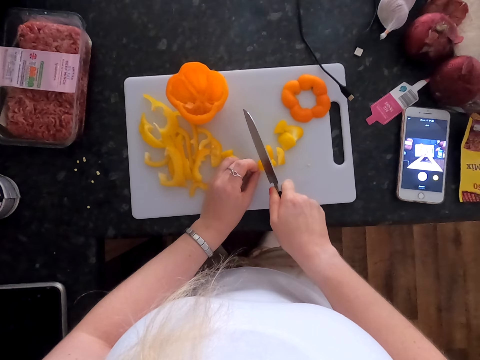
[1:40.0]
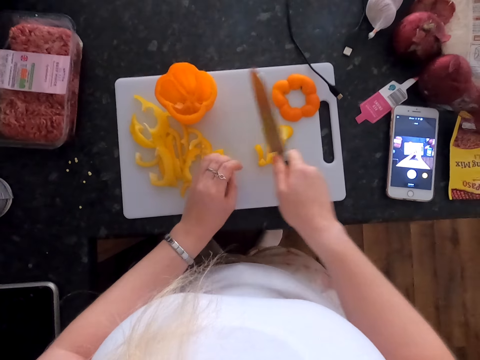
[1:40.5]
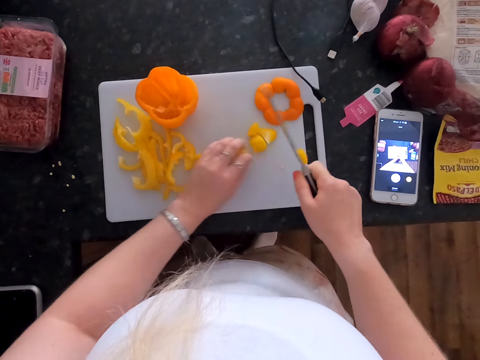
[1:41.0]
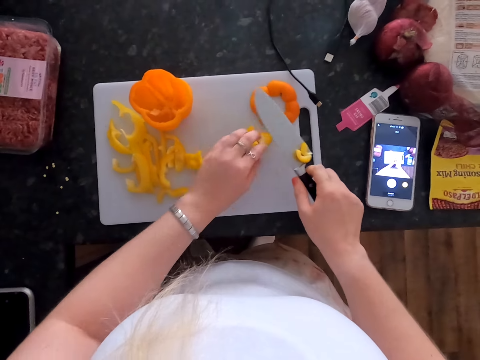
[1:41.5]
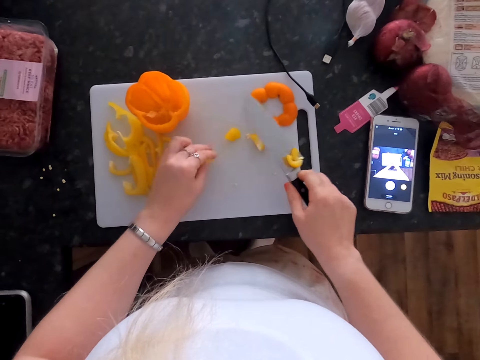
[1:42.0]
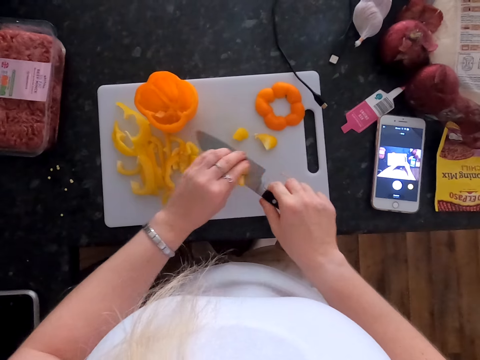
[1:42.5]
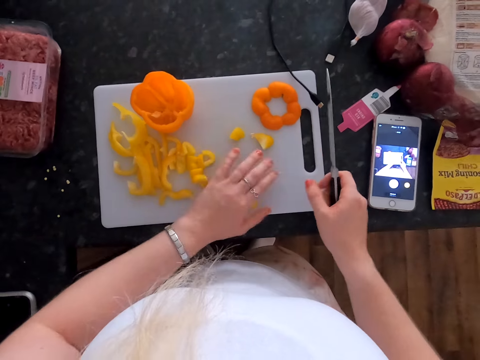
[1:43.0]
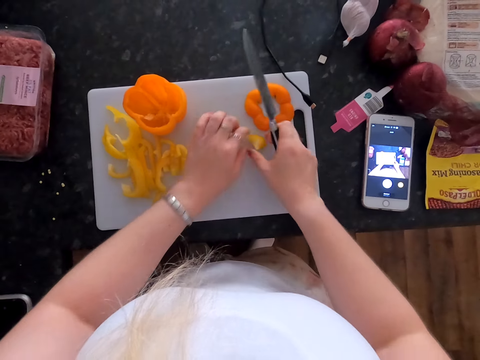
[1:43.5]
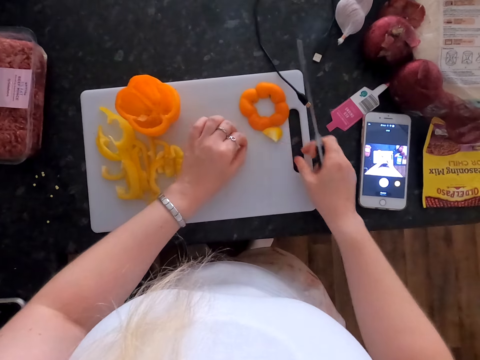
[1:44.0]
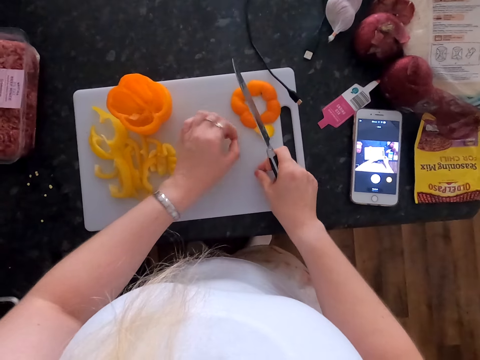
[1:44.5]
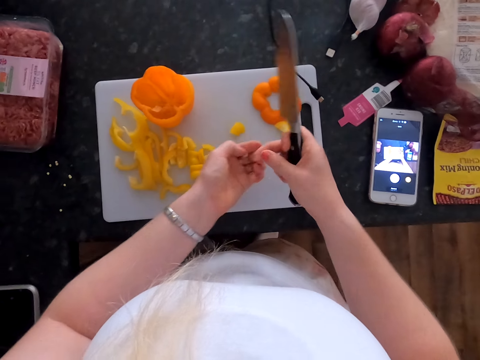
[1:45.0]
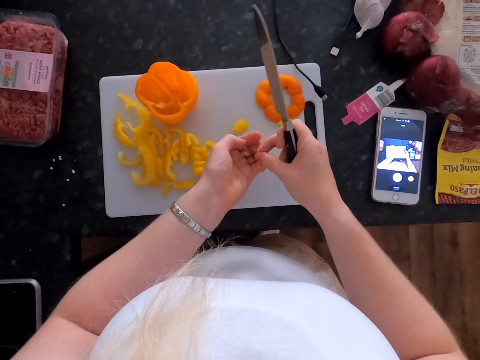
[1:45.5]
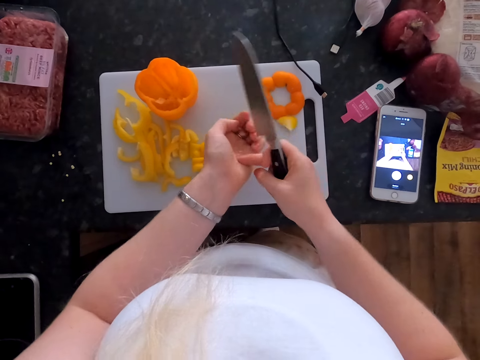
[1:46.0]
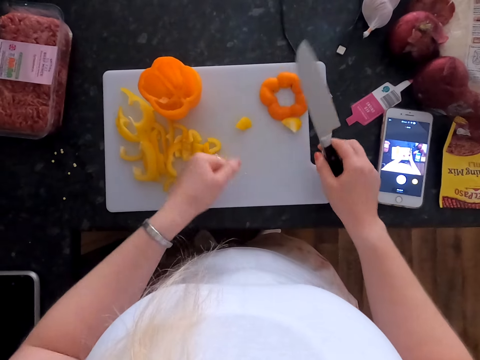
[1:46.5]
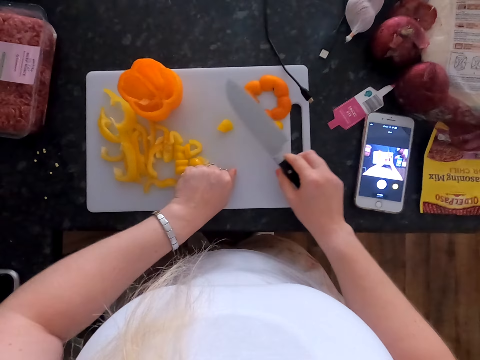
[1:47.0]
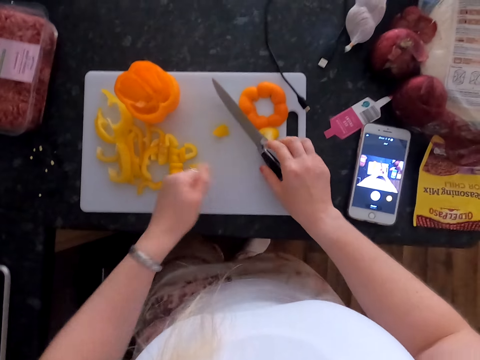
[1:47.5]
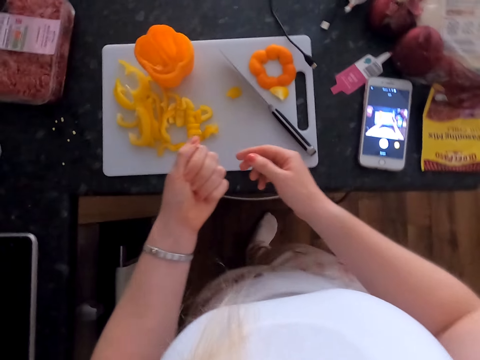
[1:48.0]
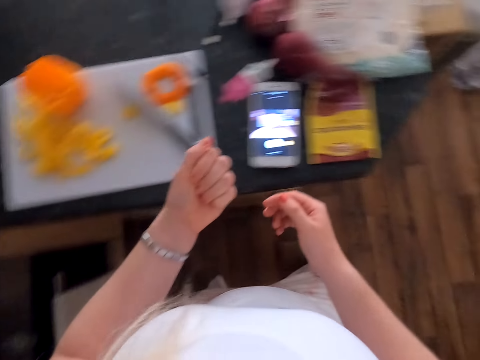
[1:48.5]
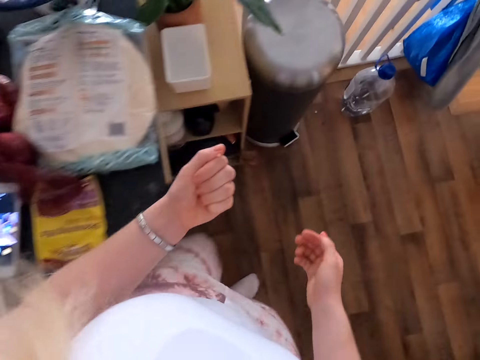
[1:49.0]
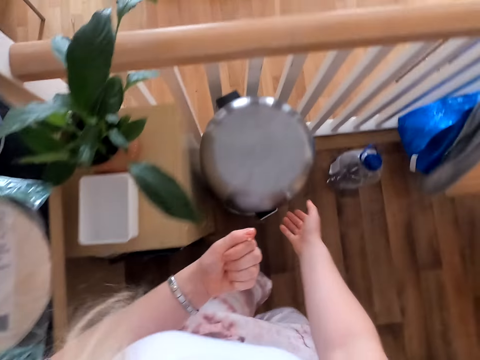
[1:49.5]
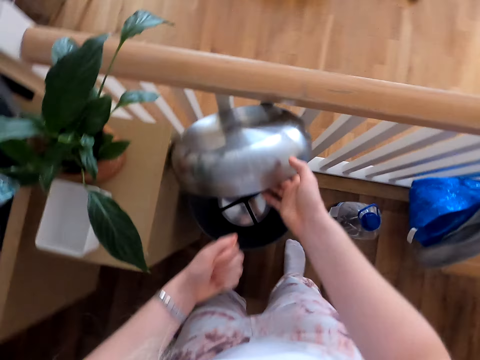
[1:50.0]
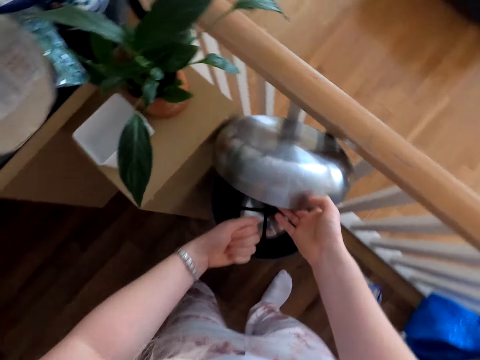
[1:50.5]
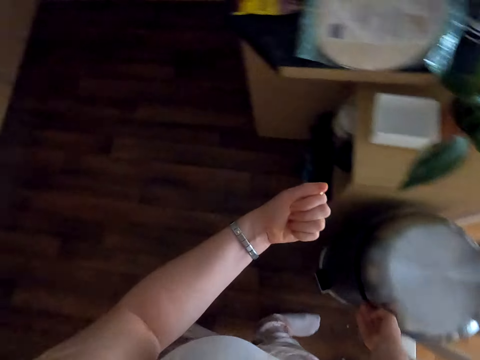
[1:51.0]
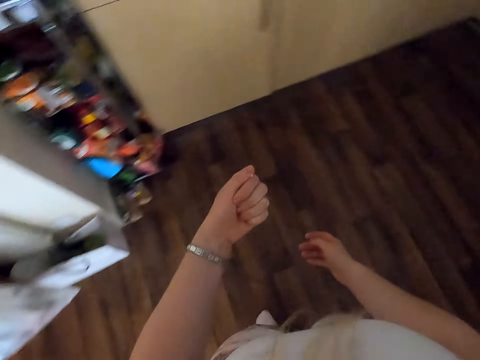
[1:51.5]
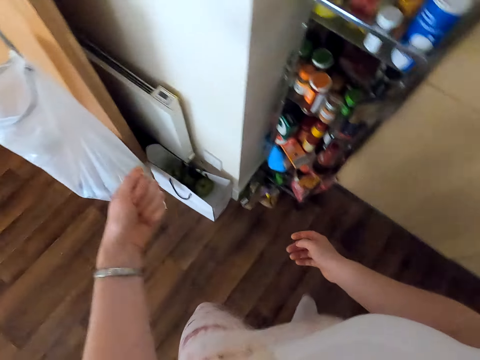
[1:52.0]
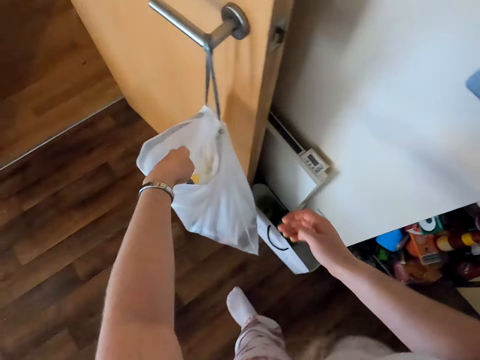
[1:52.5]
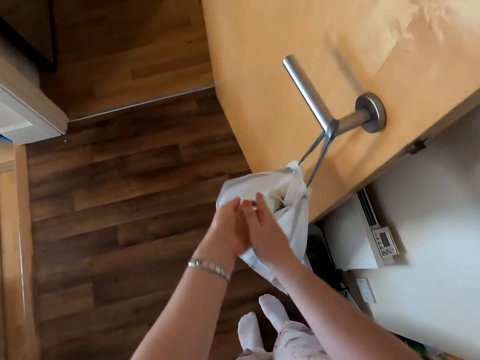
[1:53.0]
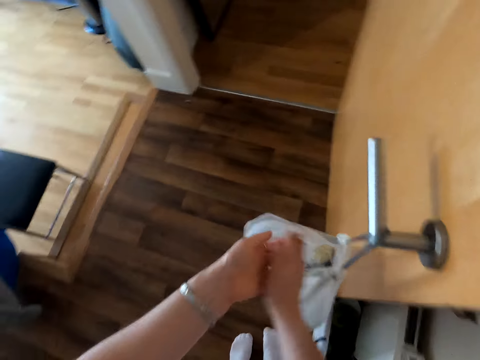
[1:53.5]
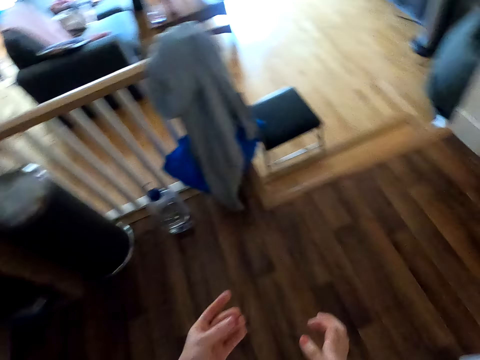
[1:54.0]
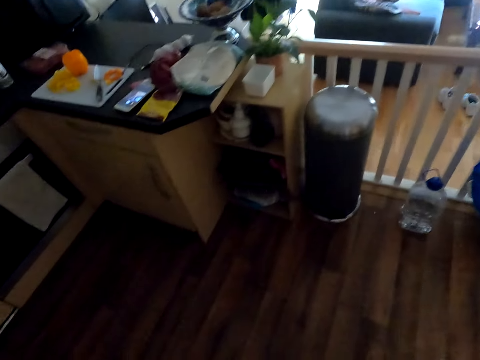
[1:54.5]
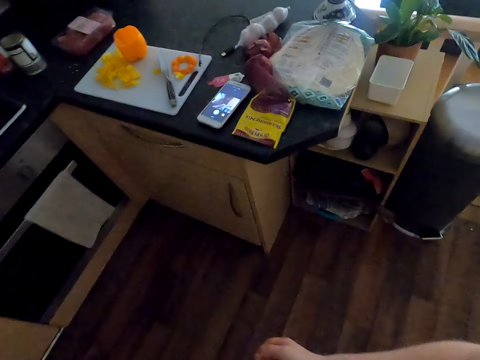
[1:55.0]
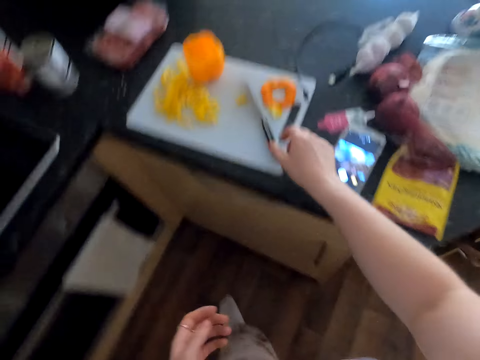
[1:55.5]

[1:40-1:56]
The camera wearer moves the bell peppers. They remove a bell pepper from the knife. They move the bell peppers. They touch the bell peppers. They pick bell pepper particles. They put the bell pepper particles to the other hand. They rub a hand. They pick a bell pepper particle. They drop the knife. They move around. They open the trash can. They move the bell pepper particles to the can. They move around. They put the dirt into the dirt bag. They rub the hands. They move around.

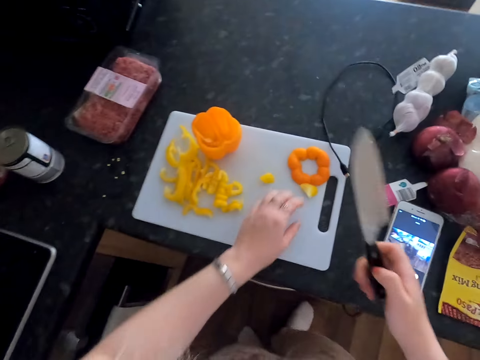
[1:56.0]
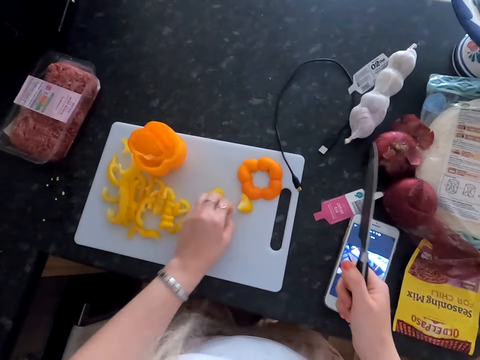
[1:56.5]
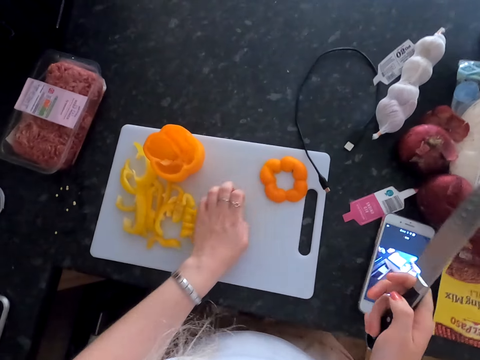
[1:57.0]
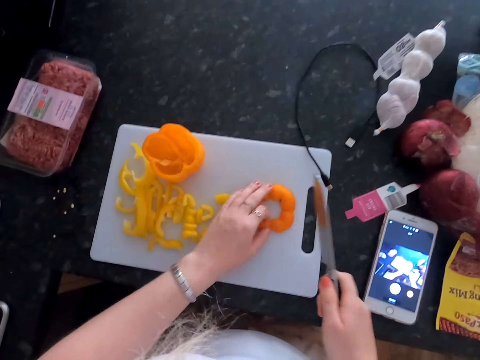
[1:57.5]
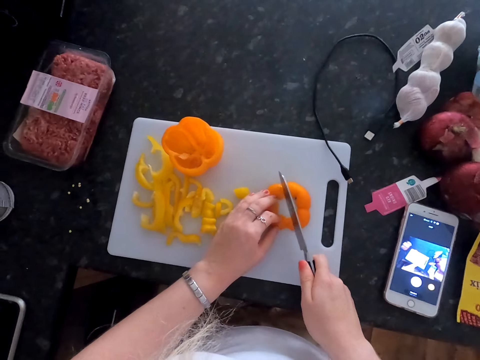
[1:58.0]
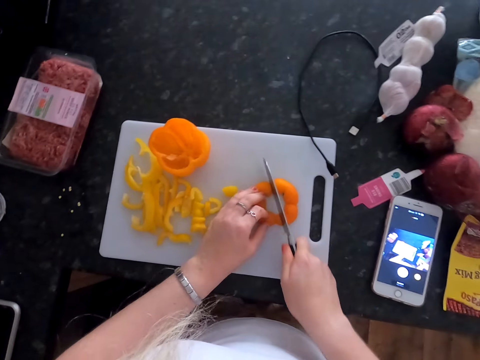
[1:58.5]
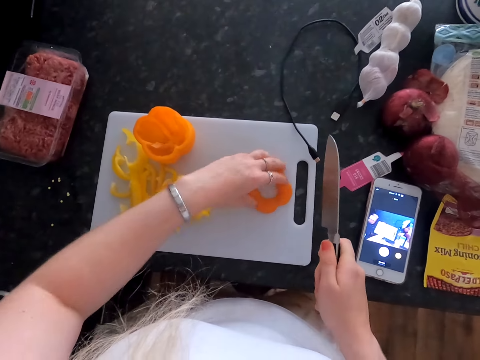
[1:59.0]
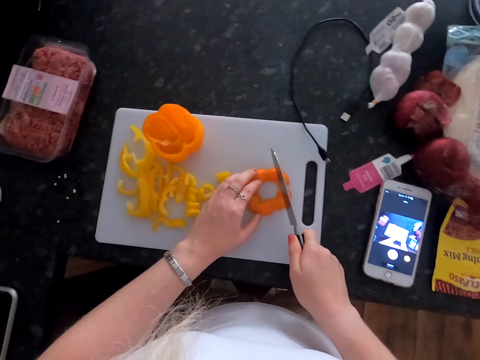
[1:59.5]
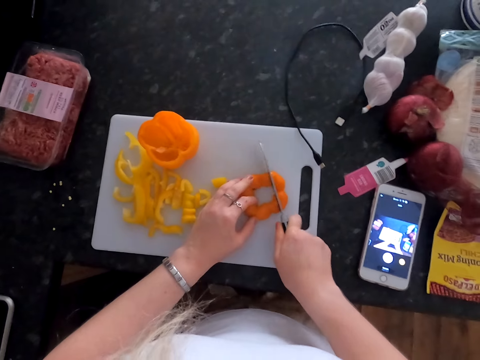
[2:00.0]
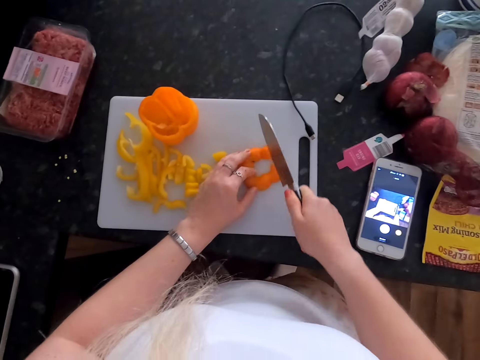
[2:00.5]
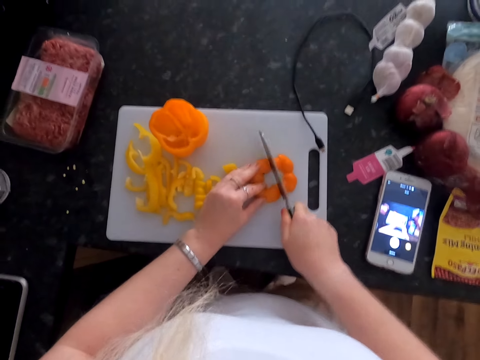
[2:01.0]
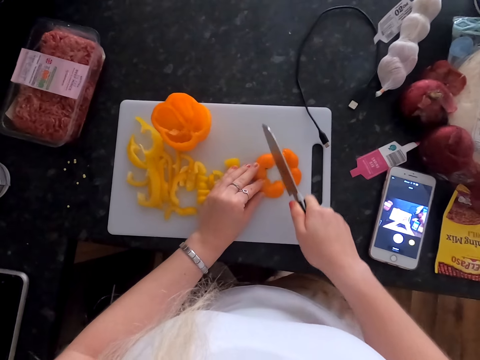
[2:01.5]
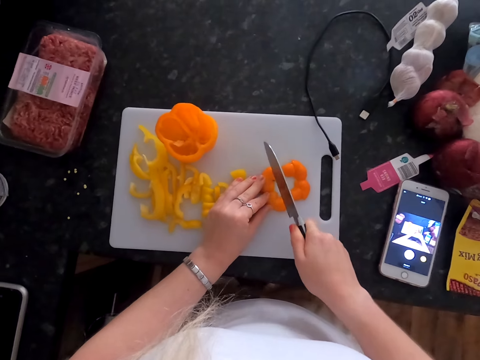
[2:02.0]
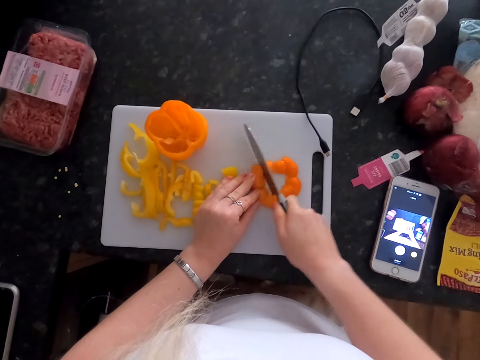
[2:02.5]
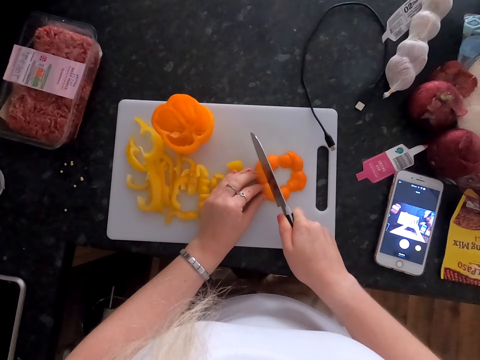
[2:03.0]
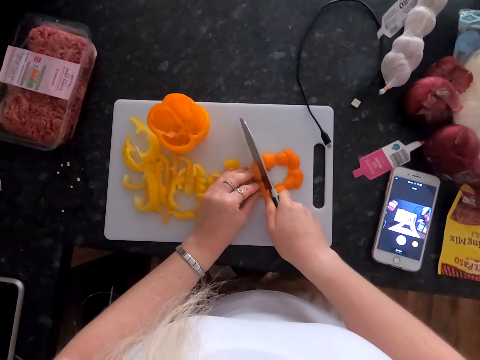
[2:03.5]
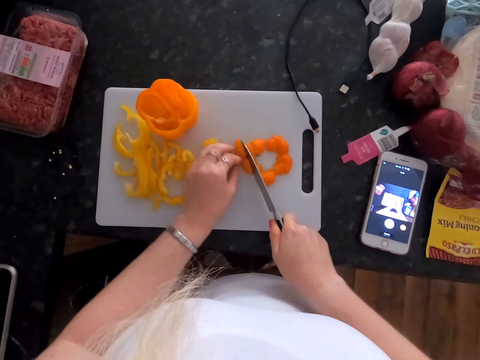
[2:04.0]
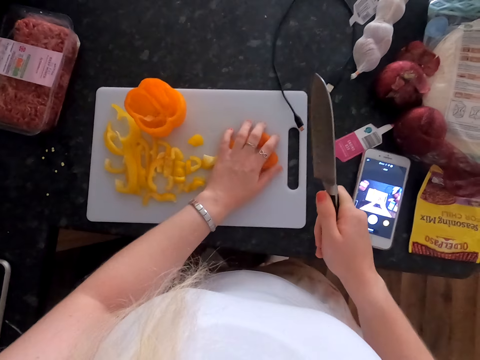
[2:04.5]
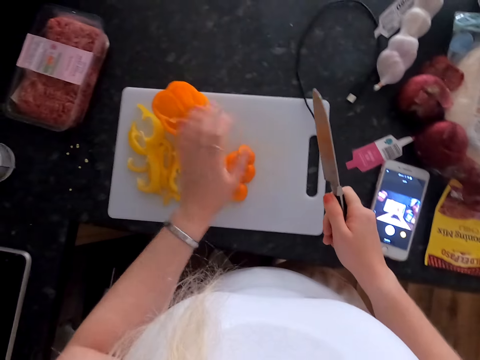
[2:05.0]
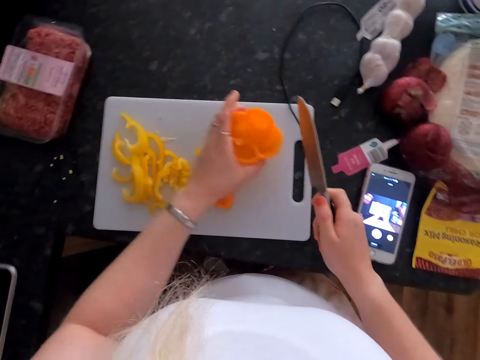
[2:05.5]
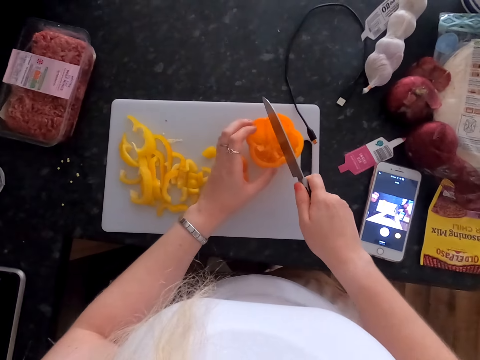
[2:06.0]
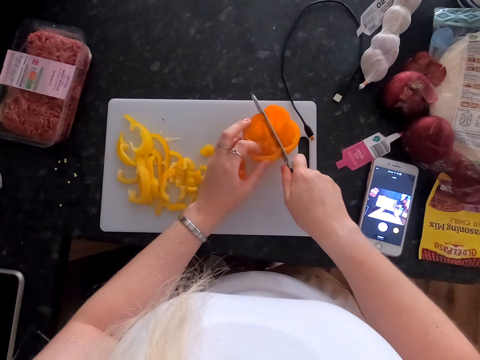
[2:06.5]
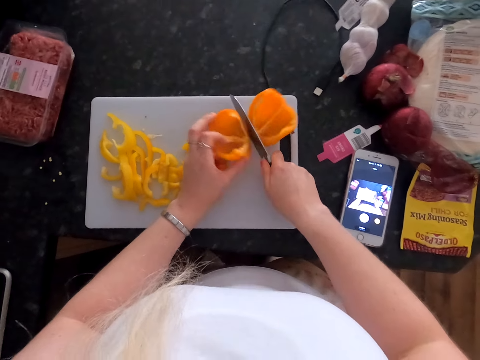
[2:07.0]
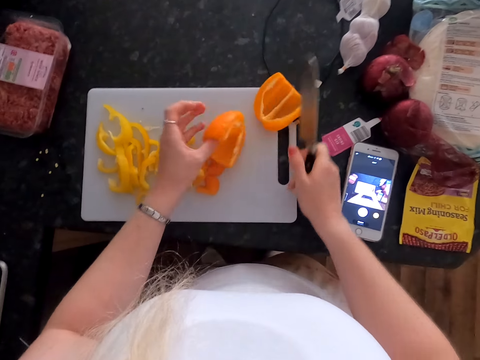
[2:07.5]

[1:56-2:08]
The camera wearer picks up a knife. They move the bell pepper. They move the bell pepper again. They cut the yellow bell pepper using the knife. They cut the bell pepper. They move the bell peppers. They pick up the bell peppers. They put the bell pepper down. They cut the bell pepper.
